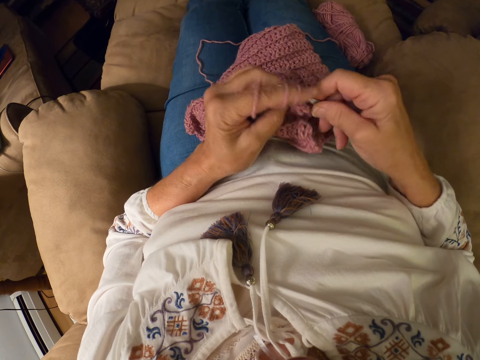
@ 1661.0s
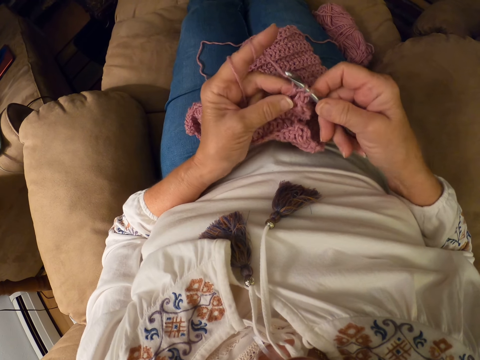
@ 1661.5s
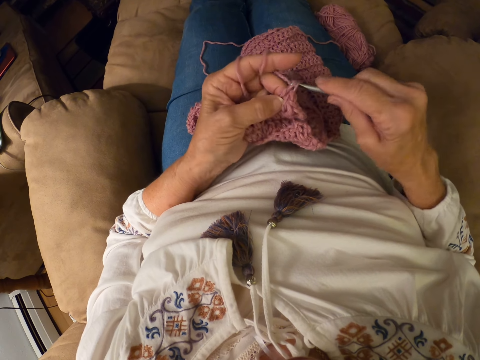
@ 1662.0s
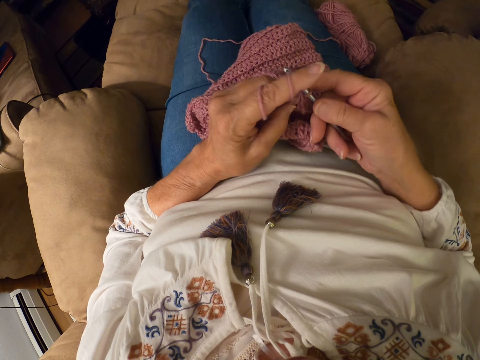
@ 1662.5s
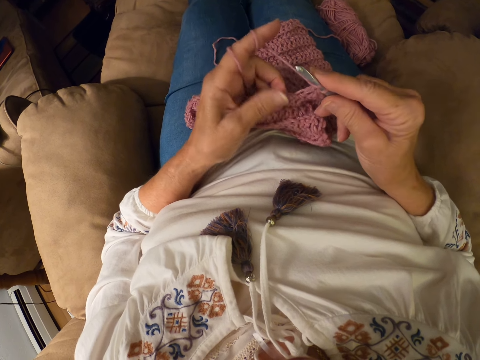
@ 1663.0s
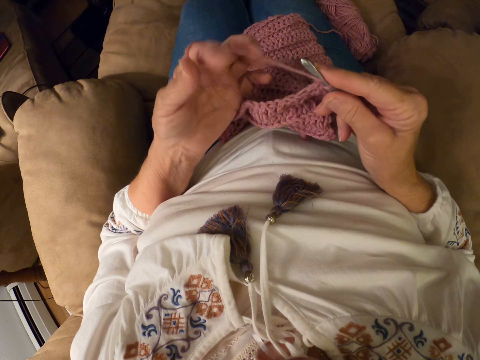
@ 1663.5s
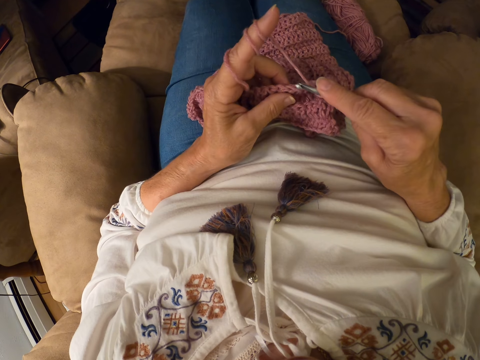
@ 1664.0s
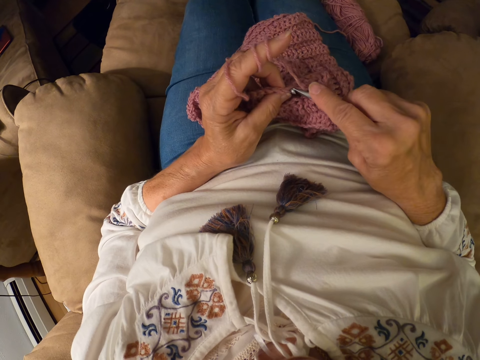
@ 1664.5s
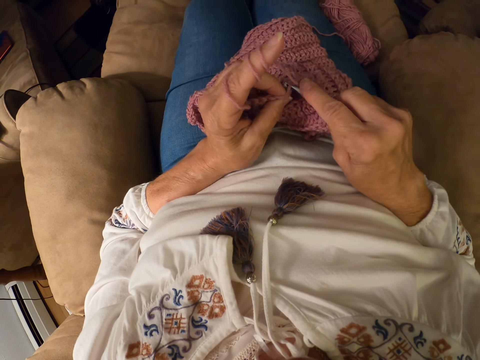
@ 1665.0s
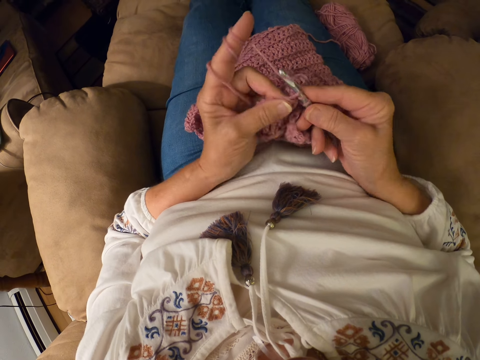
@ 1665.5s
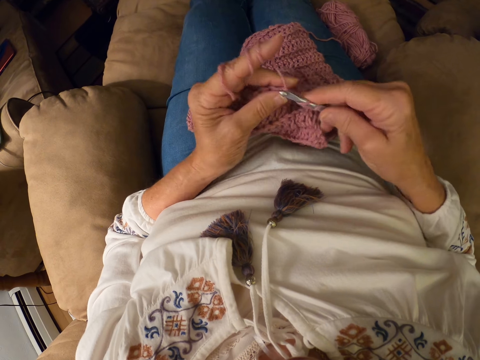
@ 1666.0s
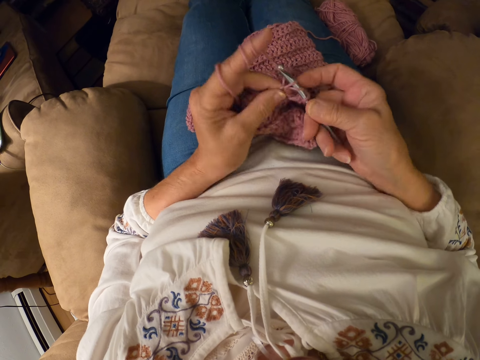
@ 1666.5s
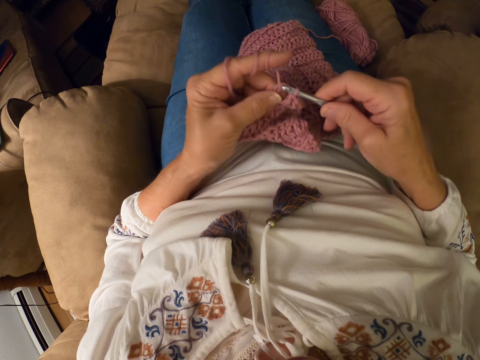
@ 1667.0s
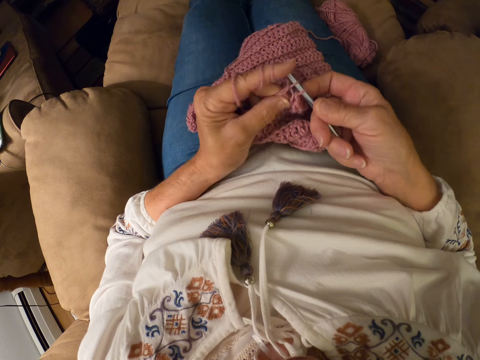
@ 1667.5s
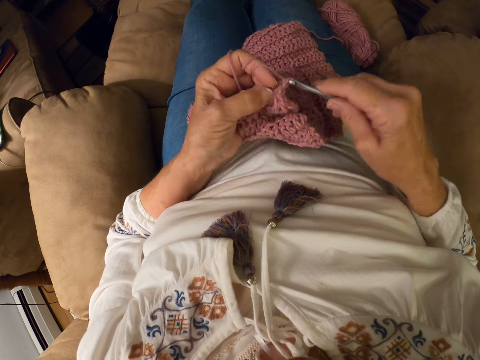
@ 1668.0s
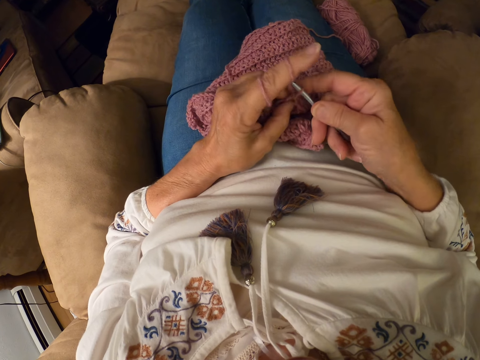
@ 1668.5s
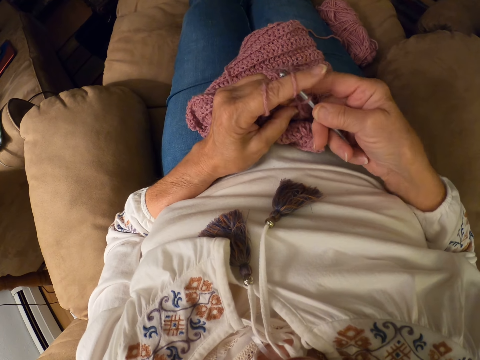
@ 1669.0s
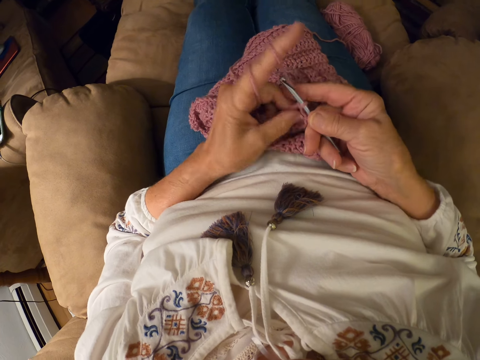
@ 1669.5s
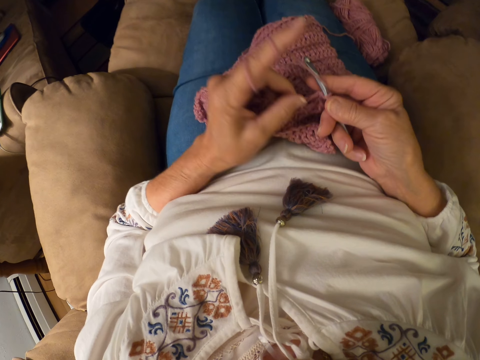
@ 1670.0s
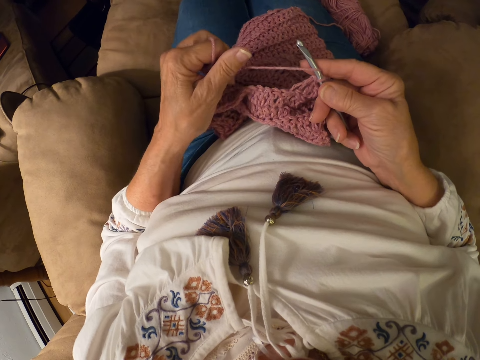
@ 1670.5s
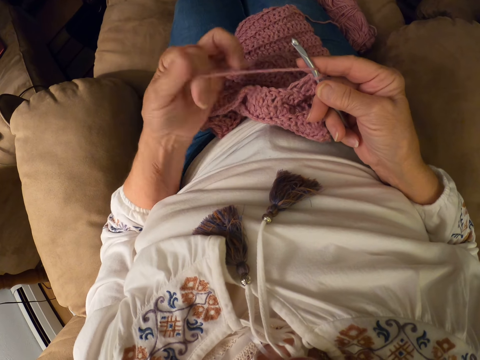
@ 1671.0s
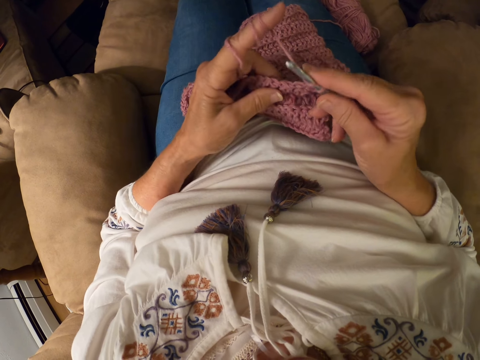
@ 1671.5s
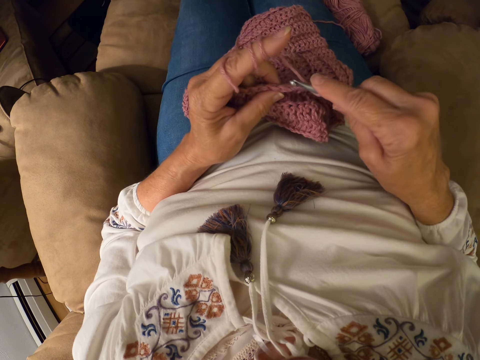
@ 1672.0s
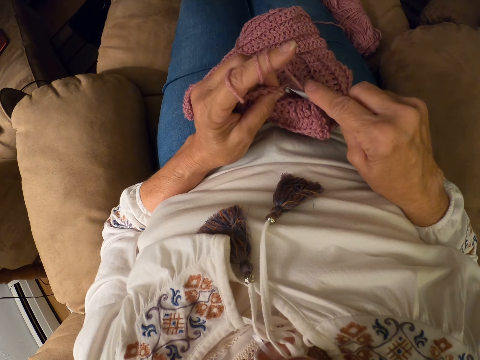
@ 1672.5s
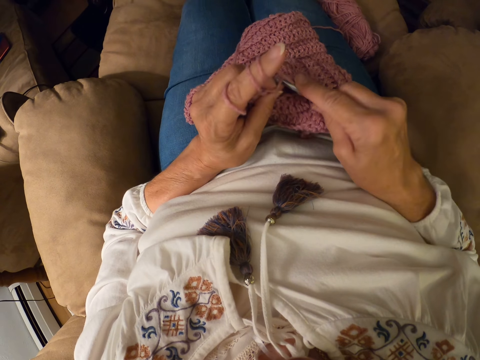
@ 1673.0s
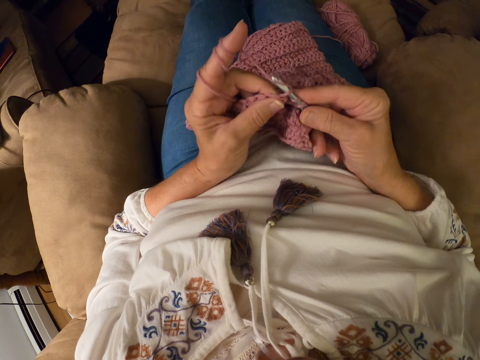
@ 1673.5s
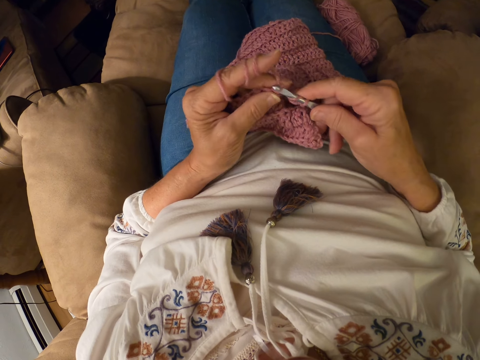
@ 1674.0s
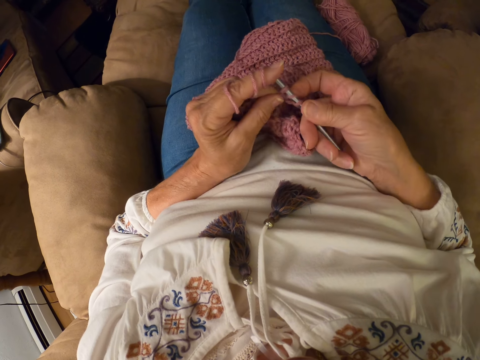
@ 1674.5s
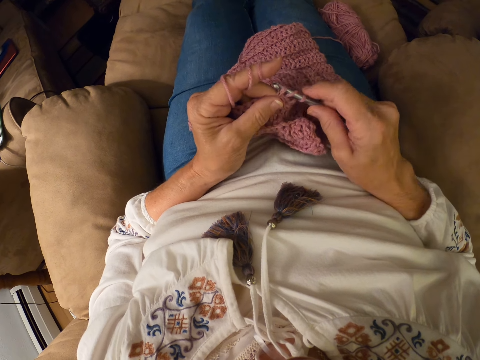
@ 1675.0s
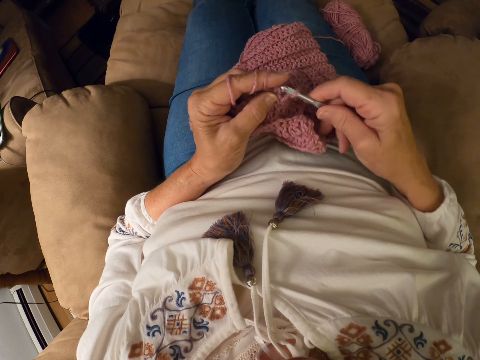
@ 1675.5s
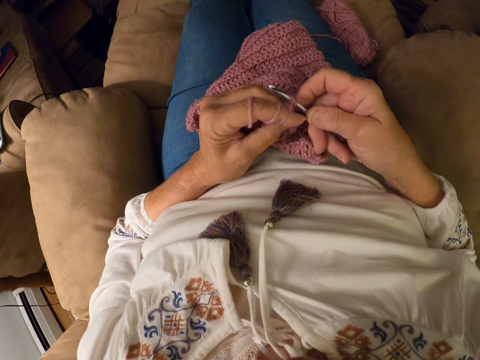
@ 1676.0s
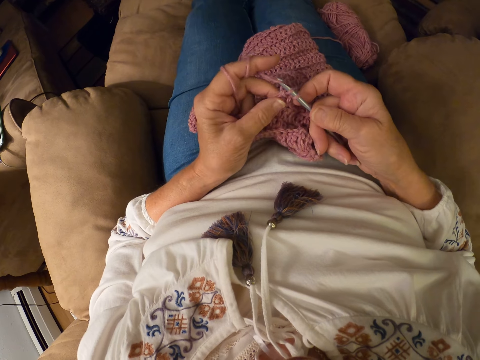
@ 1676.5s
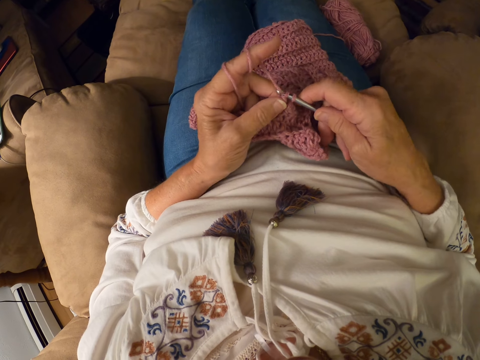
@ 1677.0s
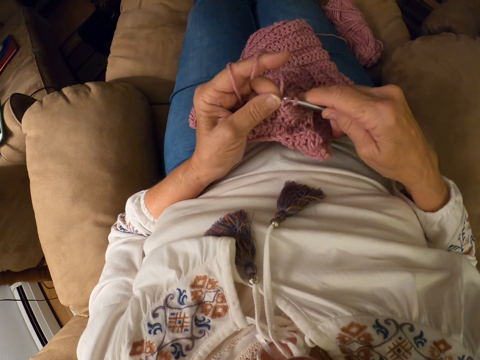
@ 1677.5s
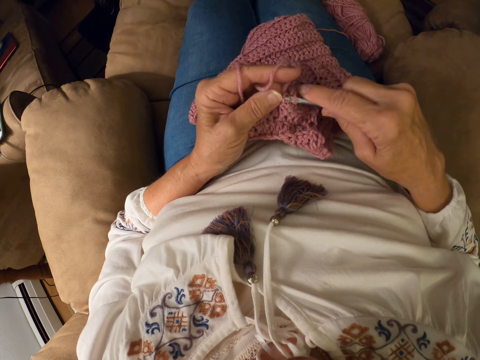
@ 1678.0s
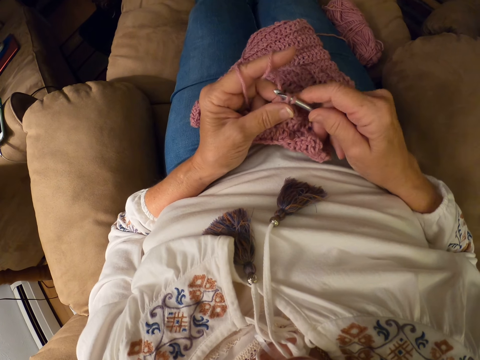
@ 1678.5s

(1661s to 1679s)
The camera wearer rolls the yarn with her left index finger. She crochets the garment with the yarn and the crochet hook. She rolls the yarn with her left index finger. She crochets the garment with the yarn and the crochet hook.

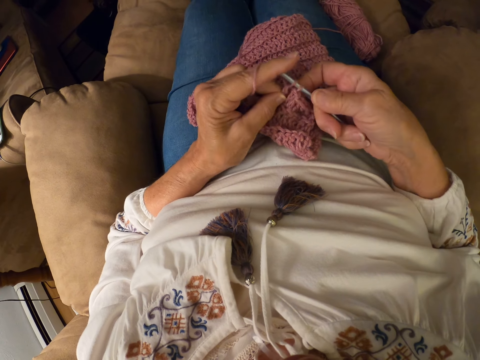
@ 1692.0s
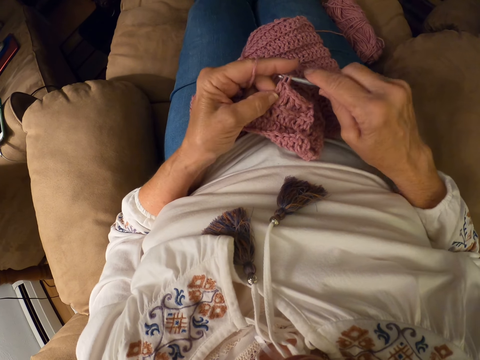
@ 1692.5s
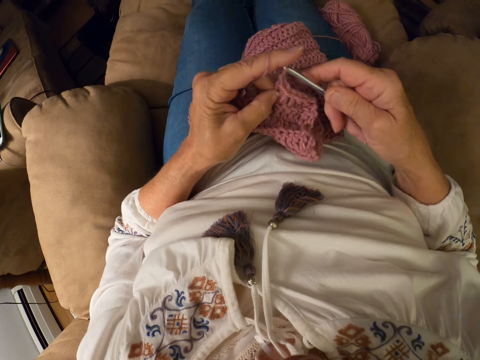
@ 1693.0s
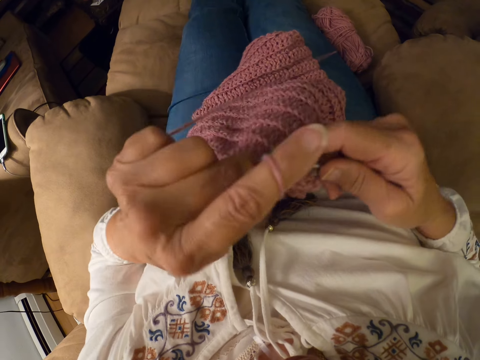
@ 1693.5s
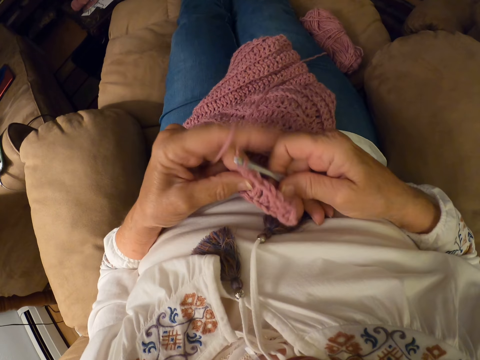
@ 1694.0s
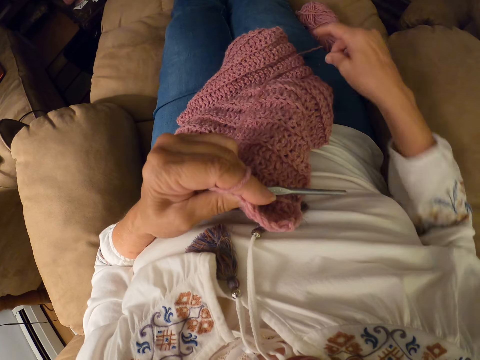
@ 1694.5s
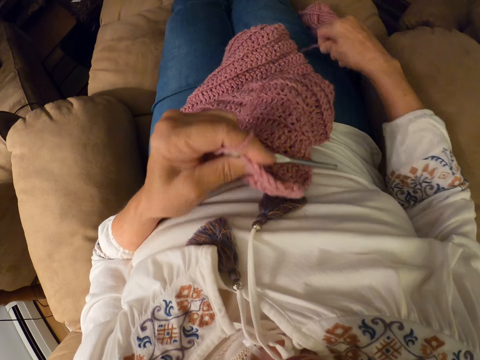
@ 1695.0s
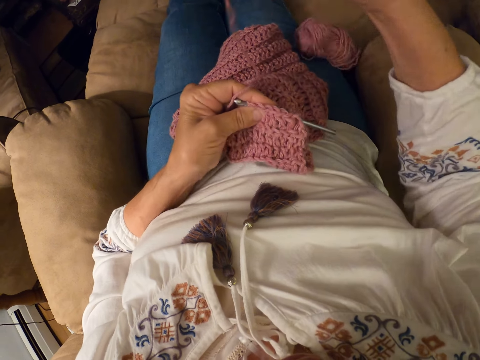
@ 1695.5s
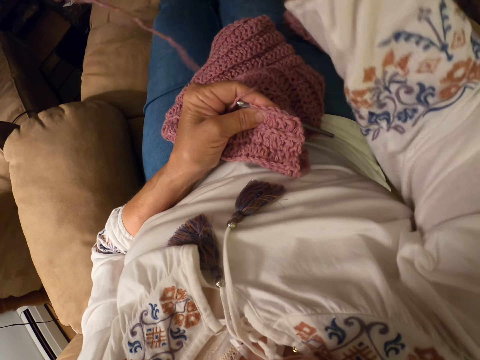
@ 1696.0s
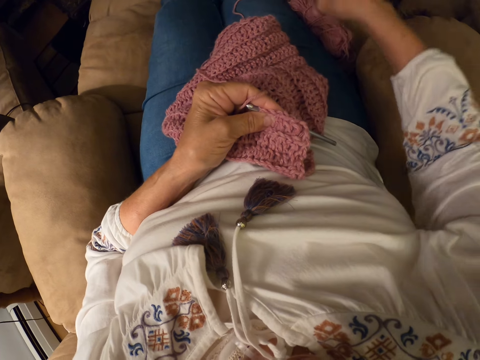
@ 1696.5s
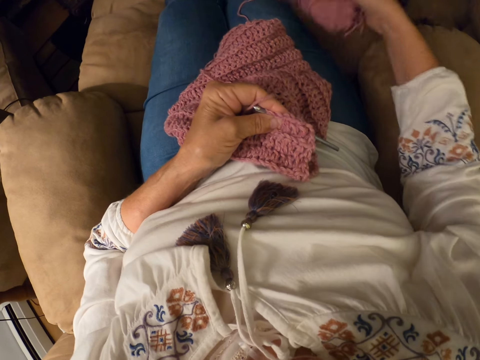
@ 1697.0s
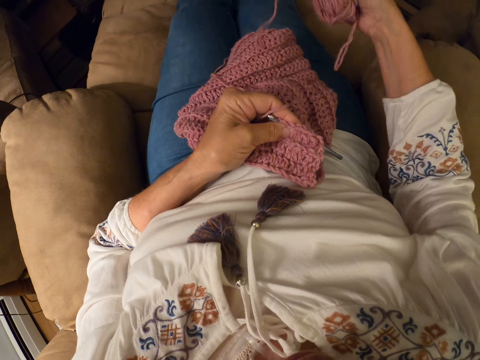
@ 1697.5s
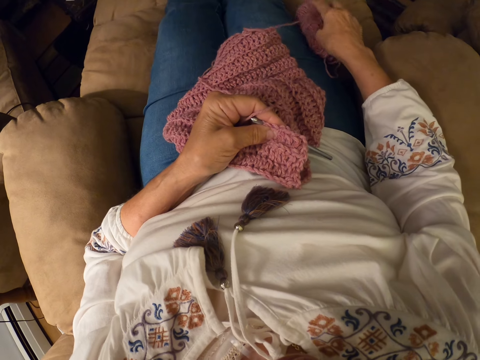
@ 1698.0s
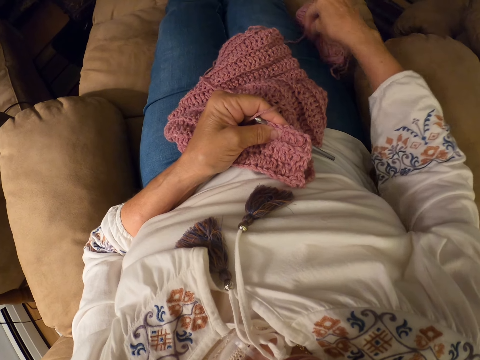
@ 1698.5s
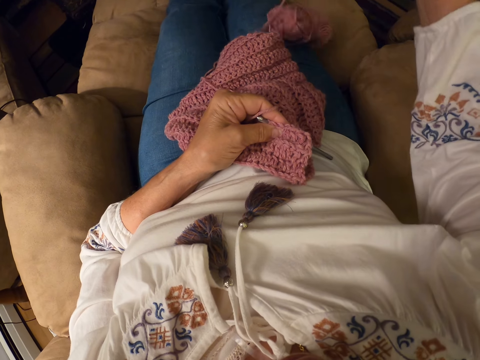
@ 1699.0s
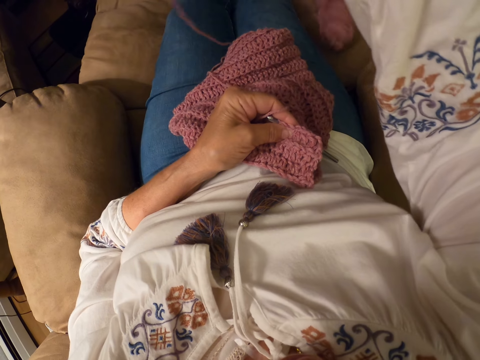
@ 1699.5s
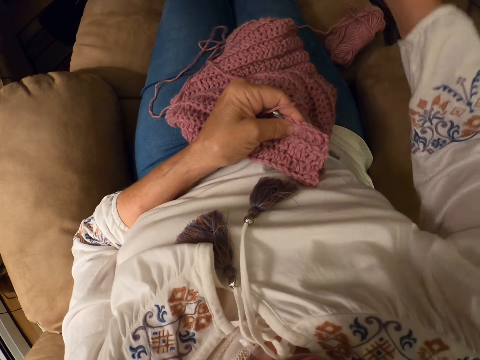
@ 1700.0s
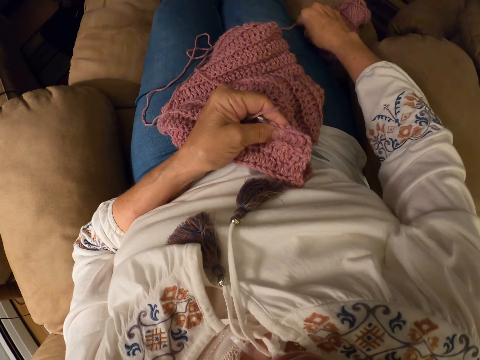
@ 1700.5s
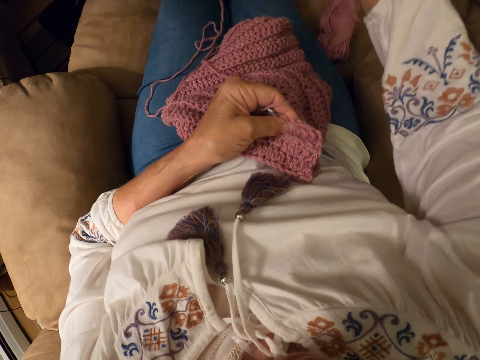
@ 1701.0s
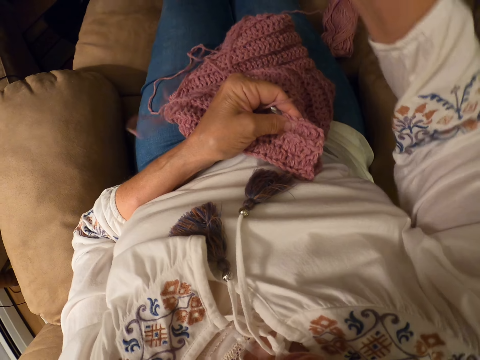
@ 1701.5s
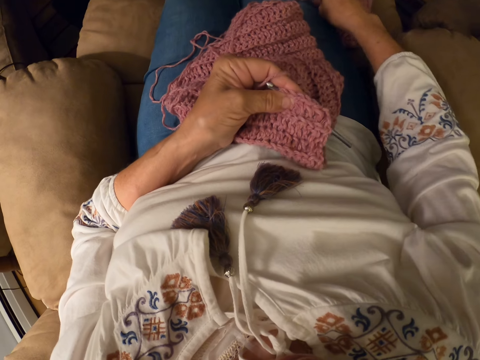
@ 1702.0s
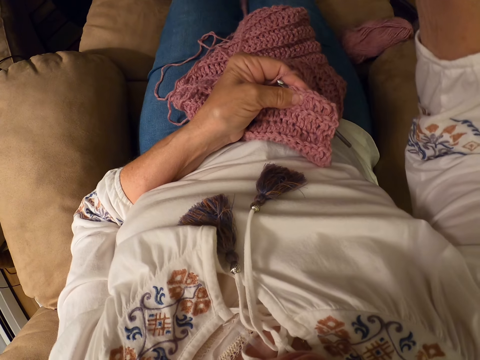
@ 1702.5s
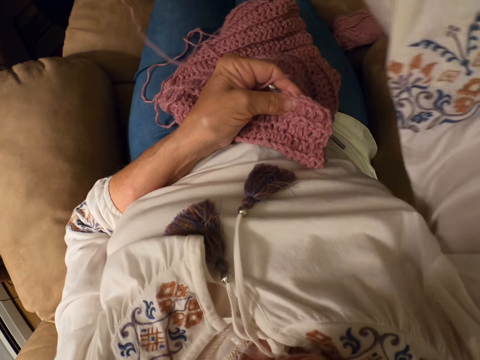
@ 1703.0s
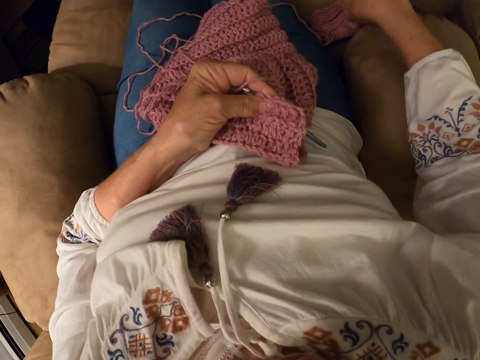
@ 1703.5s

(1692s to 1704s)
The camera wearer unrolls the yarn from the skein of yarn. They pull the yarn.
